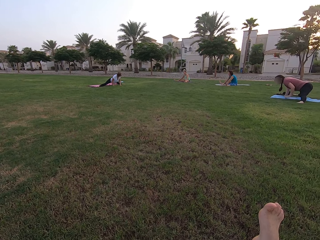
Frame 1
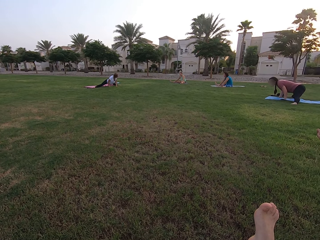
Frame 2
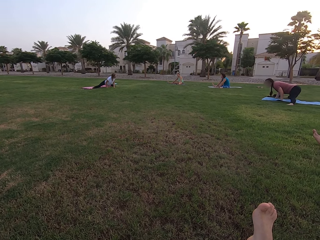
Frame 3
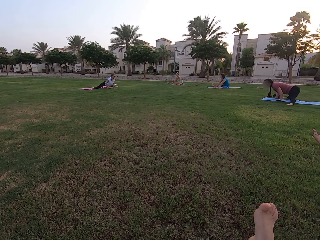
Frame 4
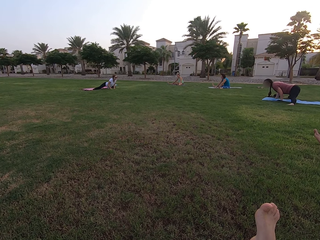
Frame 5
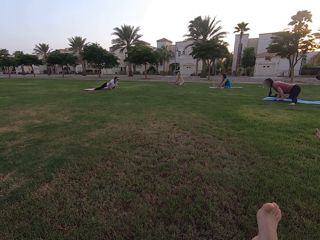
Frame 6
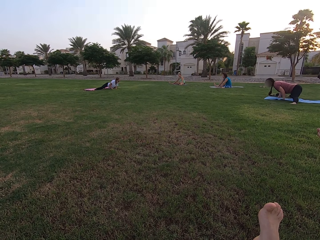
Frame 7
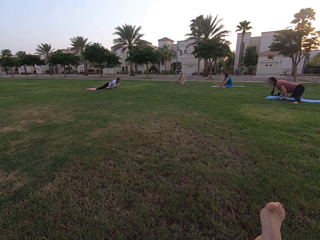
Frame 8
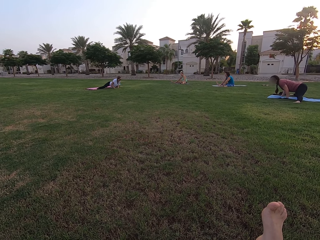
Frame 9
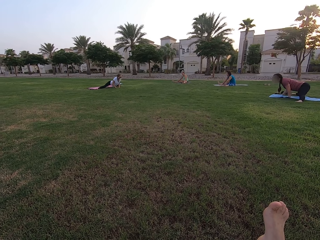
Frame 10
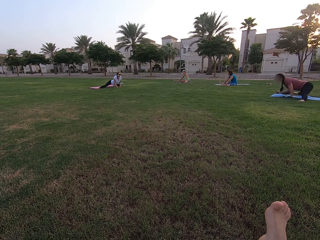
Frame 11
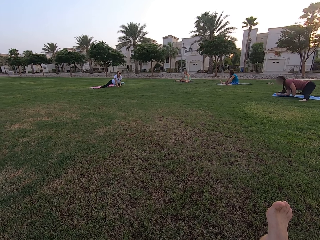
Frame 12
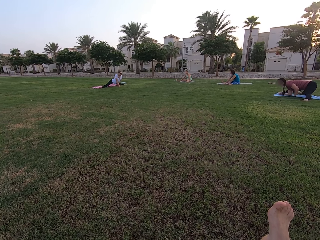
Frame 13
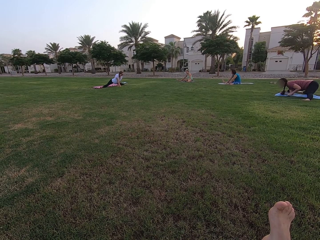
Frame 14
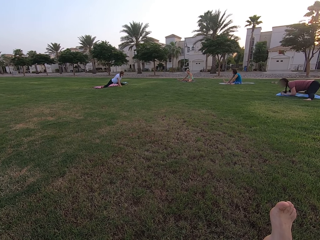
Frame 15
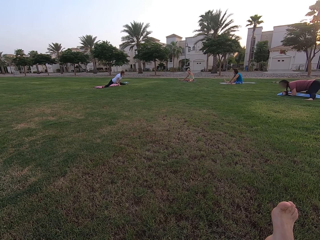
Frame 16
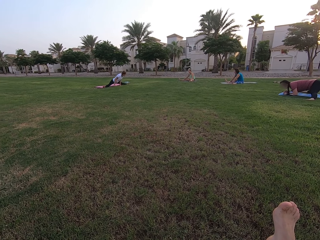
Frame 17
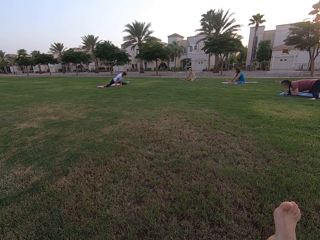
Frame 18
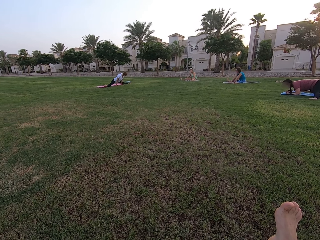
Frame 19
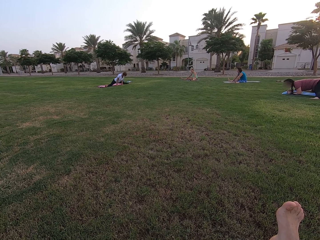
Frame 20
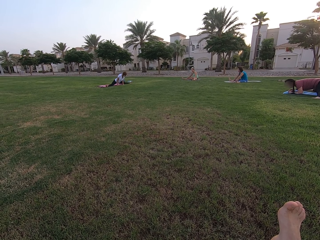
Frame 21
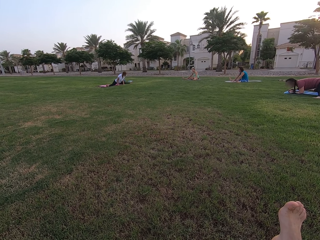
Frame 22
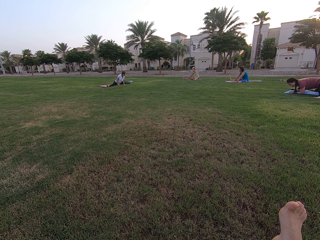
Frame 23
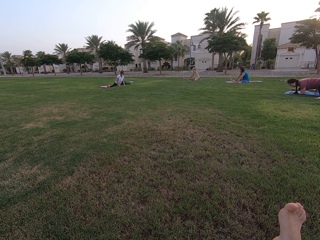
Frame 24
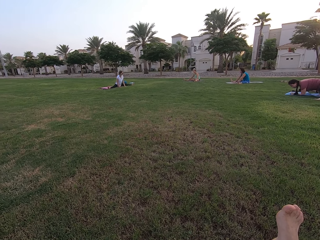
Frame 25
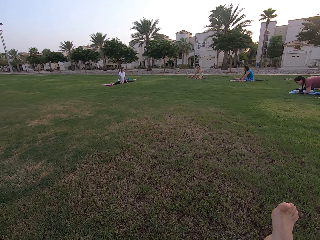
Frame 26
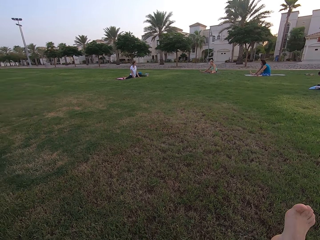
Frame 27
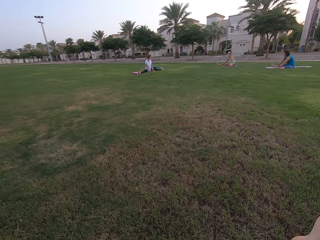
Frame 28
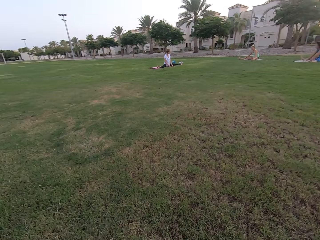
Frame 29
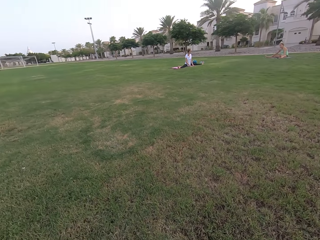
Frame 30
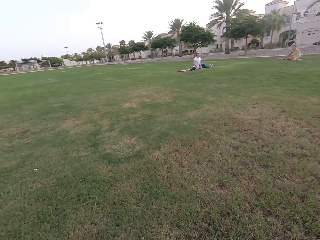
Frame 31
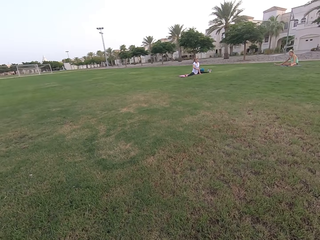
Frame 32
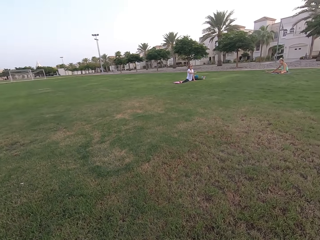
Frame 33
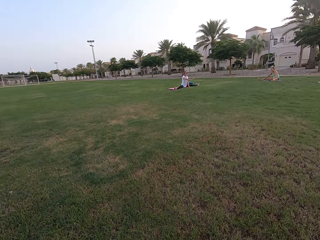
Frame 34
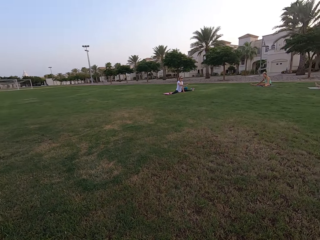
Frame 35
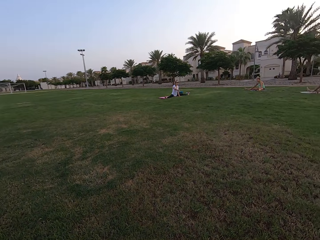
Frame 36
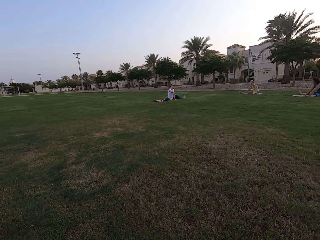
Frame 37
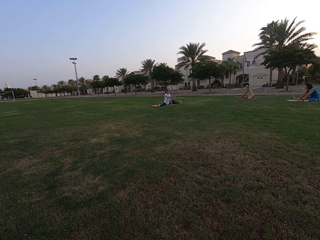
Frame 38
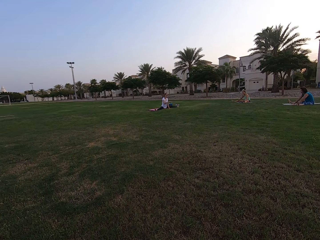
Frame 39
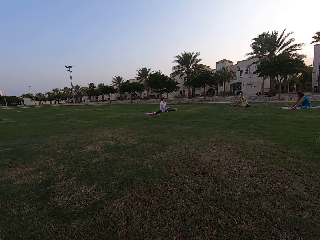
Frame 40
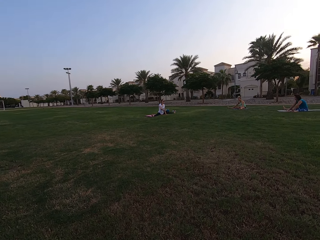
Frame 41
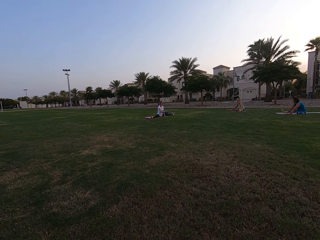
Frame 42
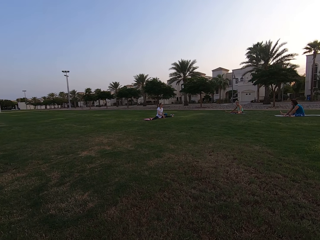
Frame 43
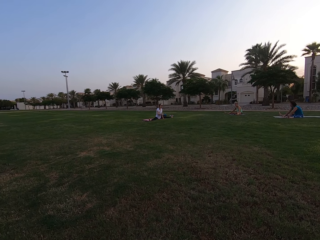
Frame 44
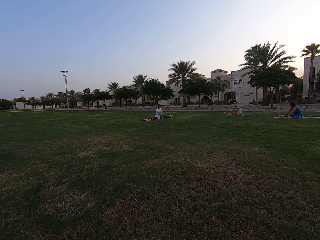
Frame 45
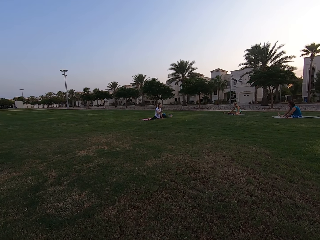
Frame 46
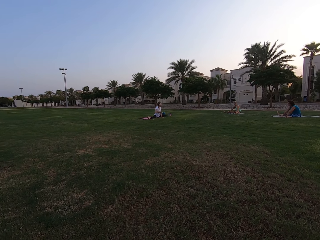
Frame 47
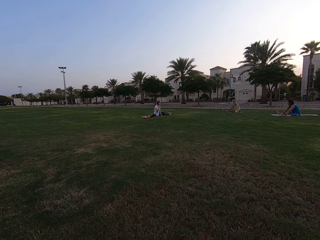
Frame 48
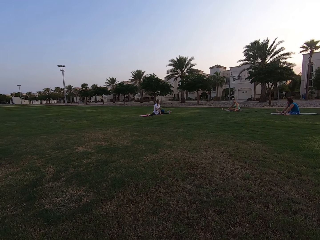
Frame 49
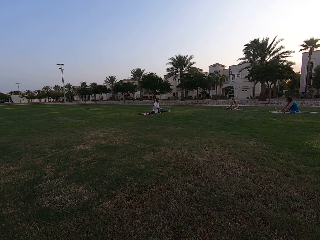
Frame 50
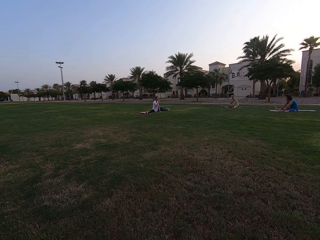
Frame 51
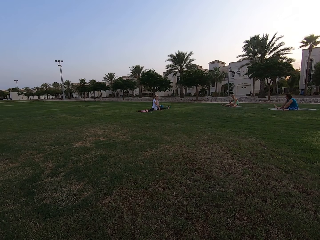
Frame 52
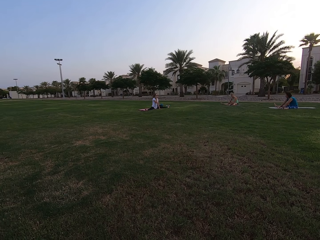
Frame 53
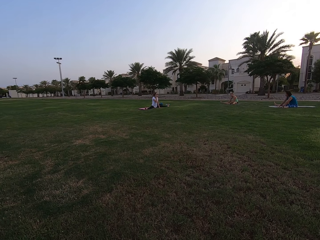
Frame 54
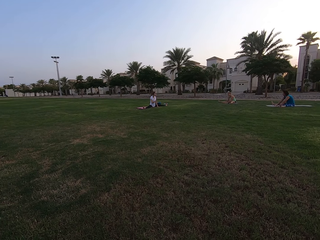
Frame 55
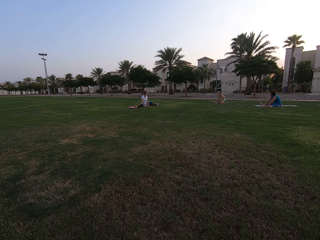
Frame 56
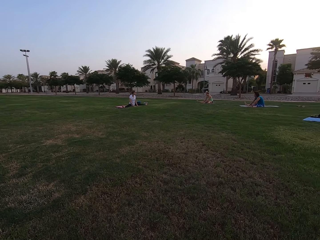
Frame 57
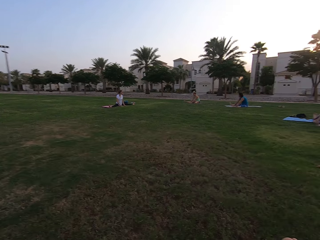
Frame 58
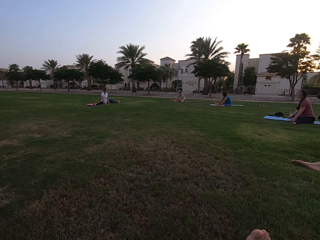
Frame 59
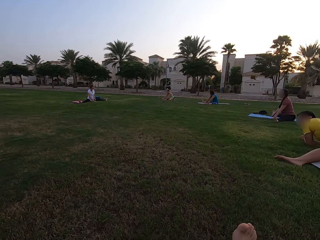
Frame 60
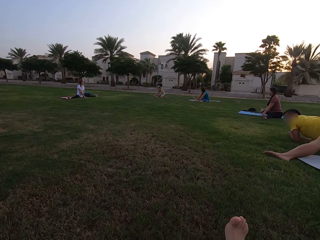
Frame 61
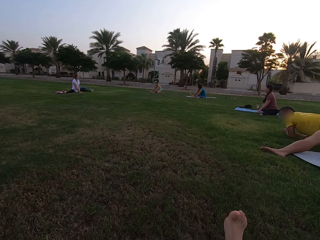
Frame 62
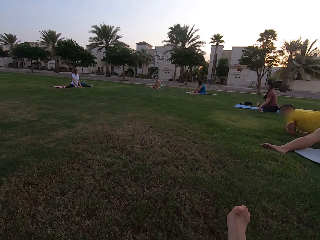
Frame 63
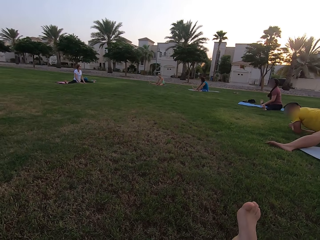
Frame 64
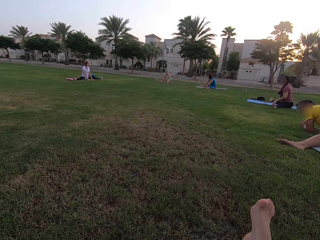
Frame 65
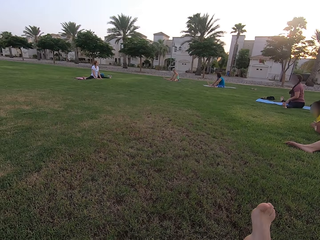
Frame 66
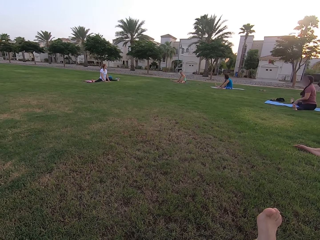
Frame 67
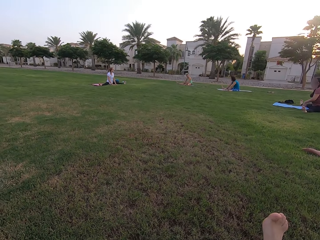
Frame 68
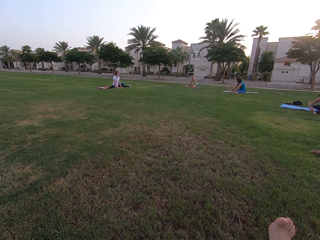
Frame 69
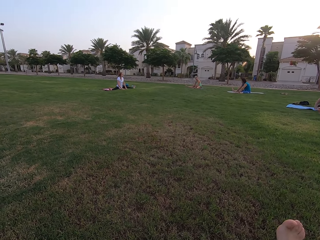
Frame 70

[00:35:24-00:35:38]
A person and another person stretch their legs on the ground. The first person moves her hands. The camera wearer looks around the field.

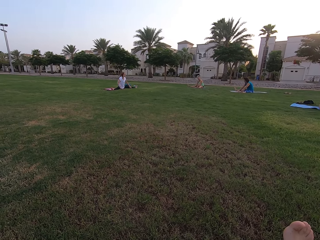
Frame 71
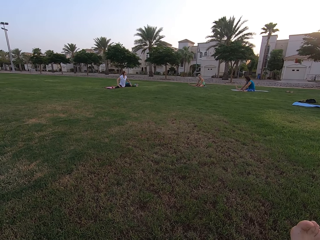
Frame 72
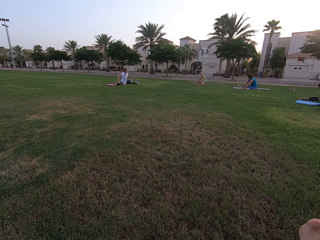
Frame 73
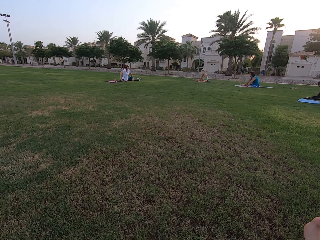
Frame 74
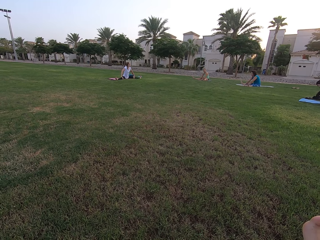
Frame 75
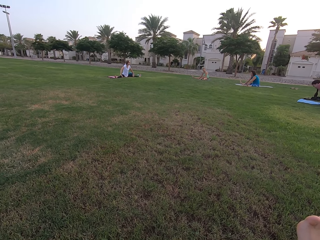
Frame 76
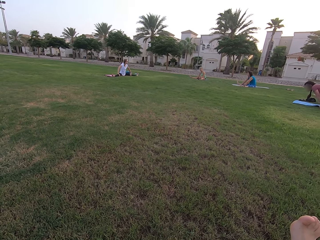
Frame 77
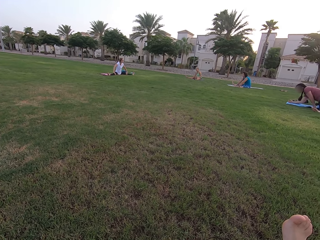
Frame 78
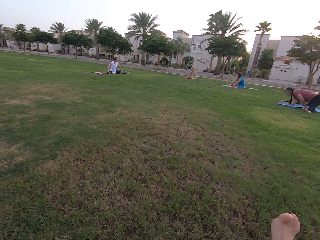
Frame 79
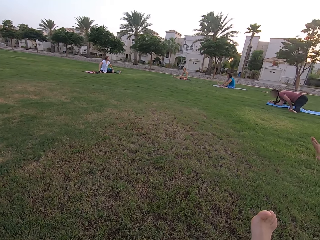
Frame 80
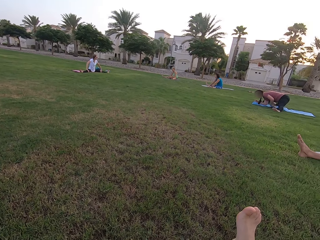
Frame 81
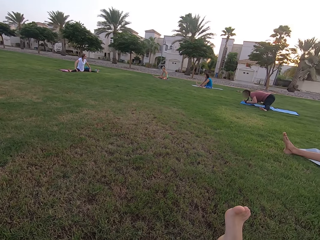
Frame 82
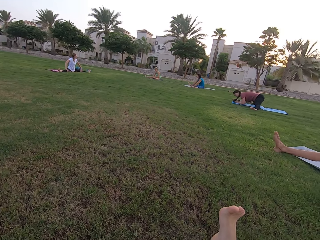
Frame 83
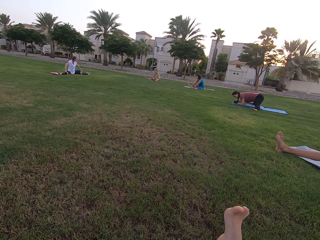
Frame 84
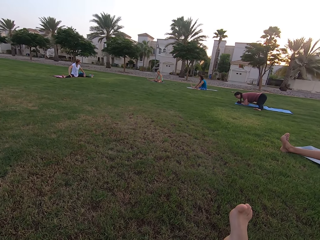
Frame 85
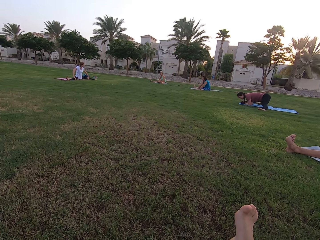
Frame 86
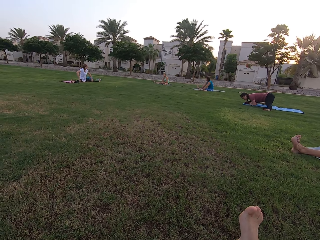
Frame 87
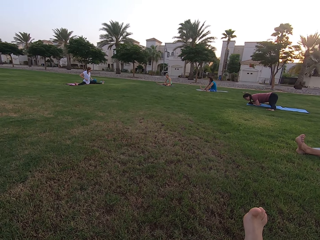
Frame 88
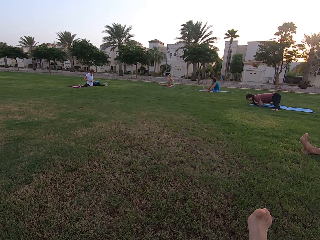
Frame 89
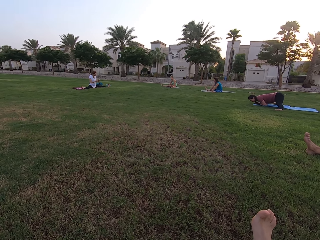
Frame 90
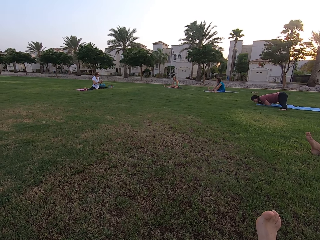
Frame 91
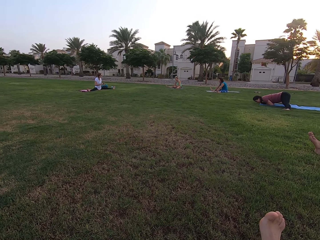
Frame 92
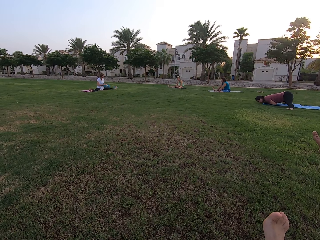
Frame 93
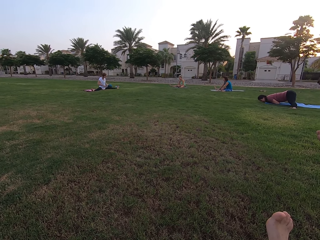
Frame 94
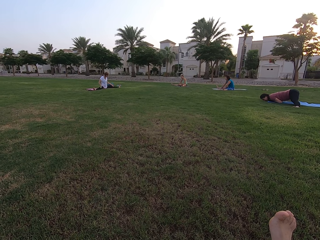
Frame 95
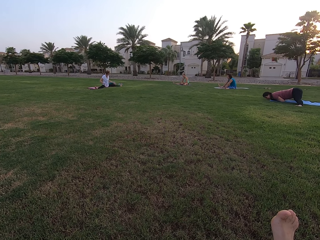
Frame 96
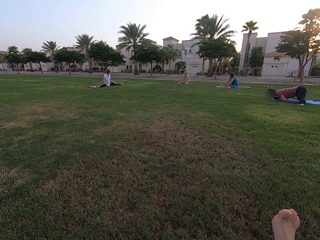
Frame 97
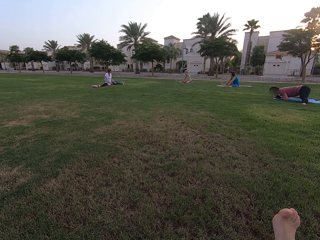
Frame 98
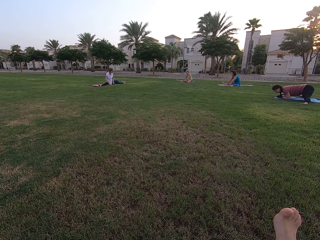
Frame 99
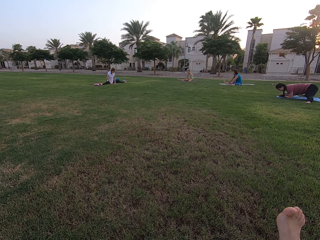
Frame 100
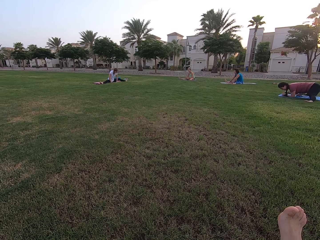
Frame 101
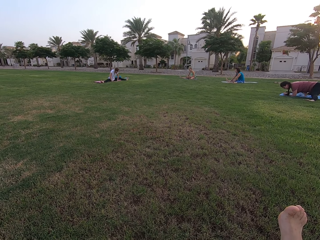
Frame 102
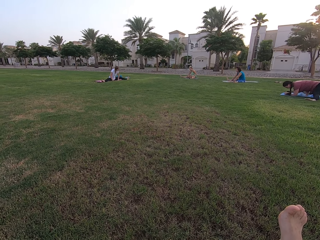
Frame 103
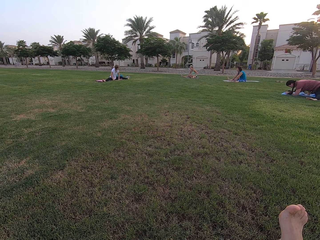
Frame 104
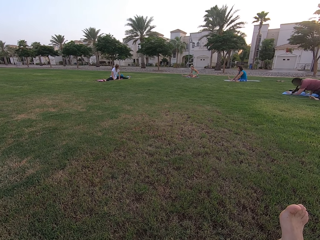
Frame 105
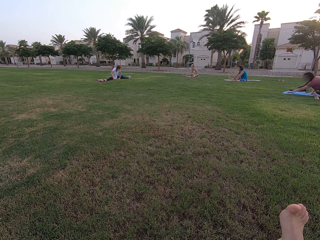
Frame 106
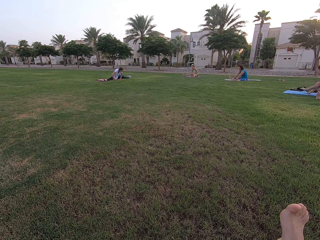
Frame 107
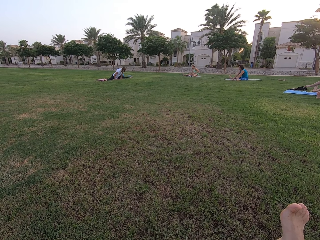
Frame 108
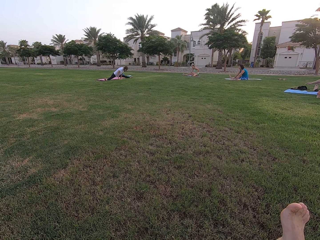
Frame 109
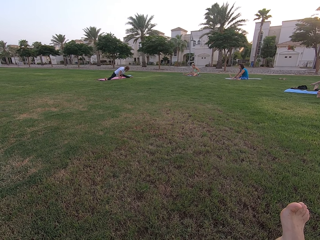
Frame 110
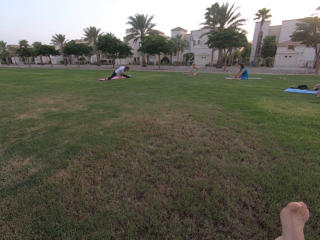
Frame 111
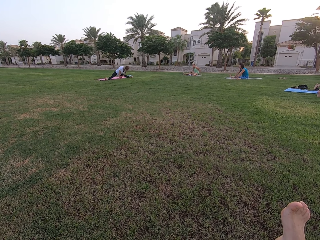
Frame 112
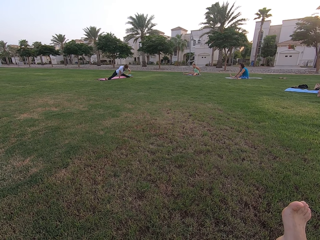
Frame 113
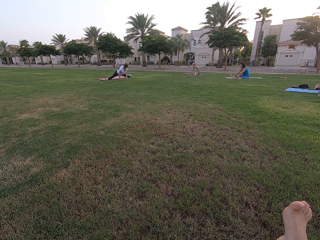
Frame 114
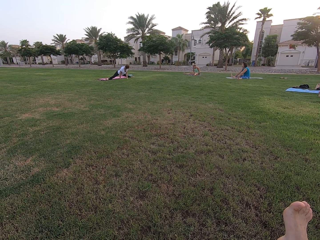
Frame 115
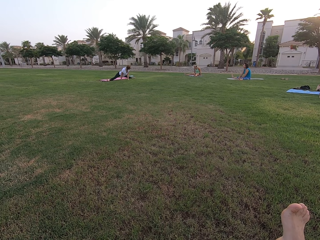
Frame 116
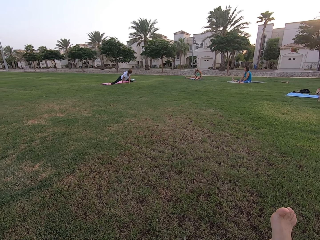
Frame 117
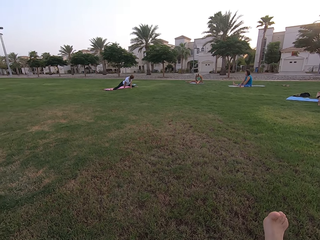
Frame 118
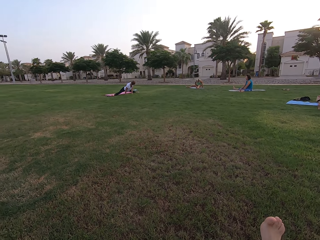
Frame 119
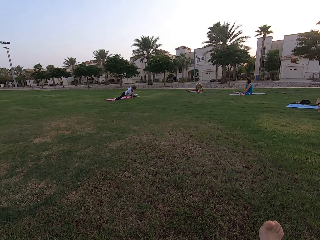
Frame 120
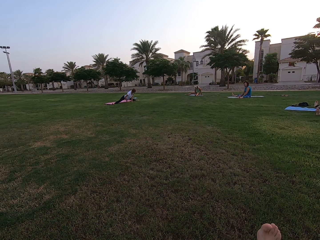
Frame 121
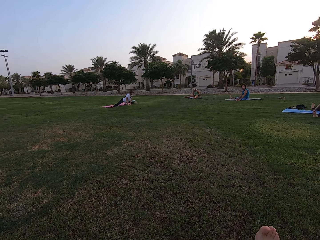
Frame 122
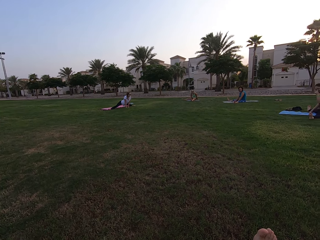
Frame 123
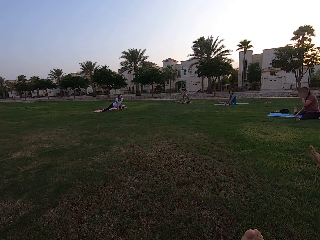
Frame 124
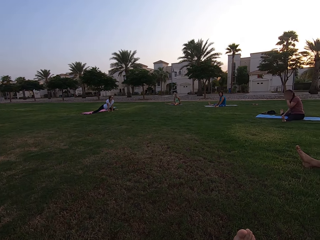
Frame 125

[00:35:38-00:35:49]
A person stretches her leg on the ground. The person and two other persons stretch their legs on the ground.
